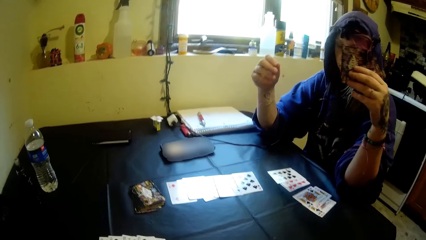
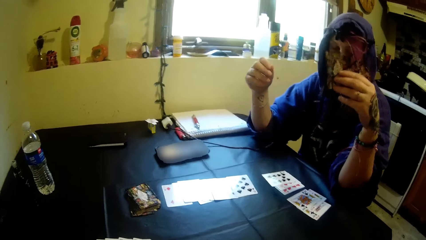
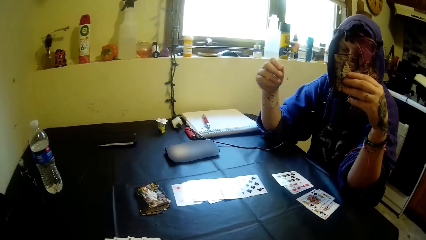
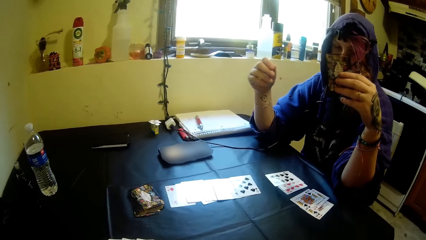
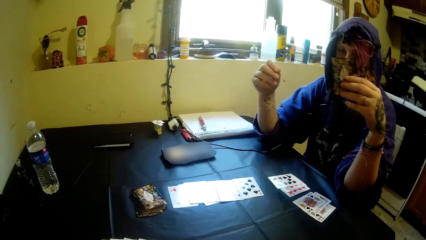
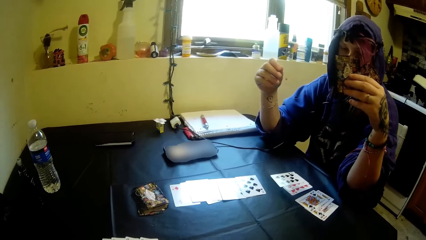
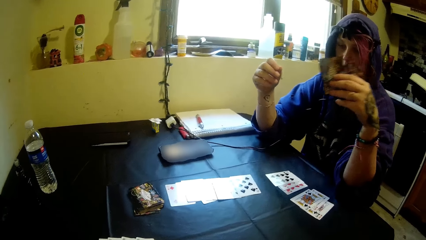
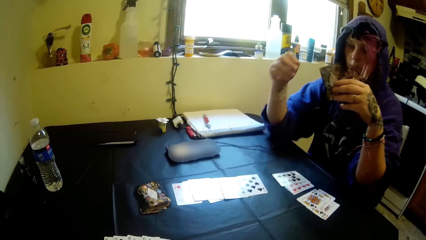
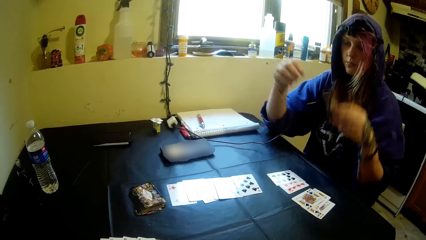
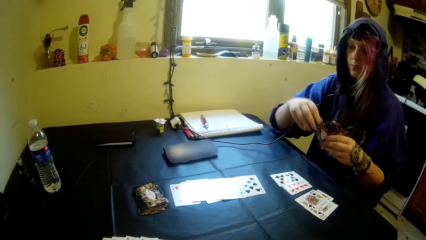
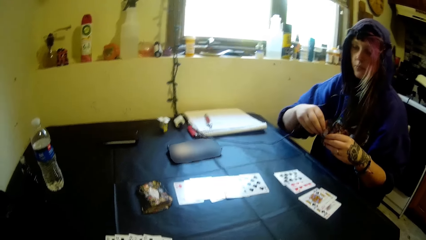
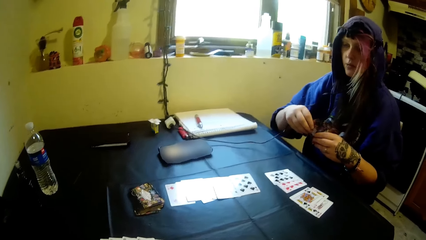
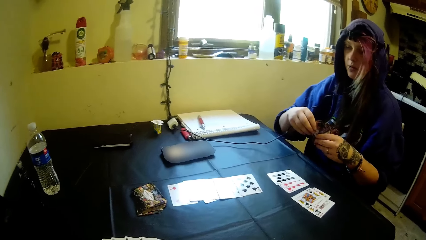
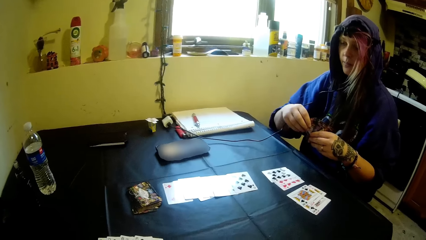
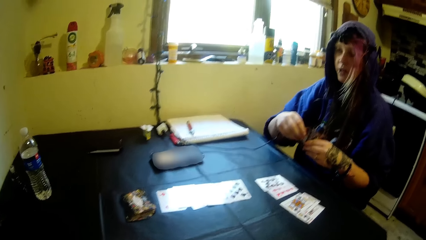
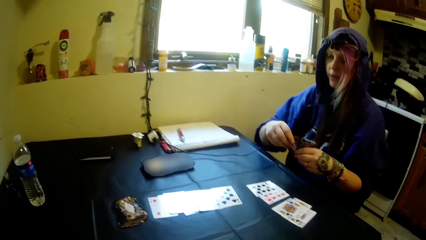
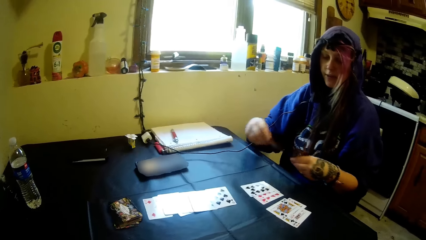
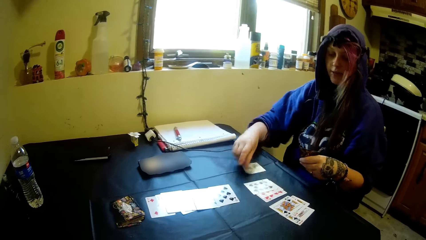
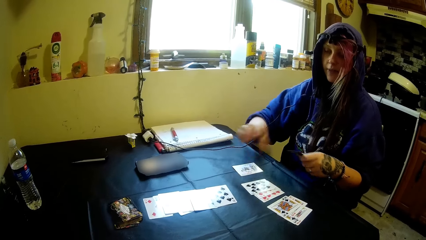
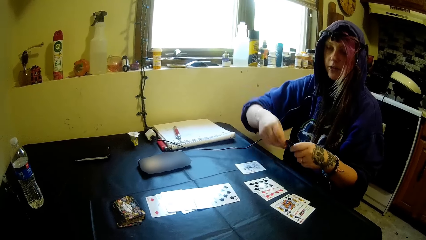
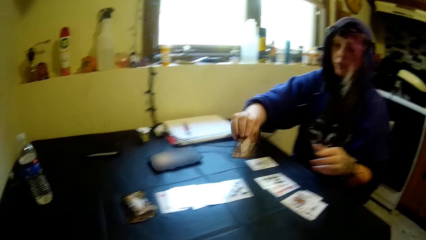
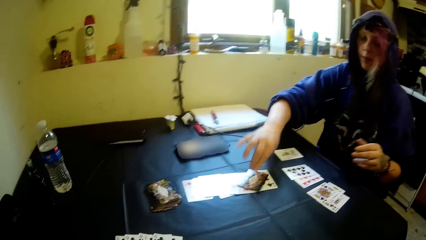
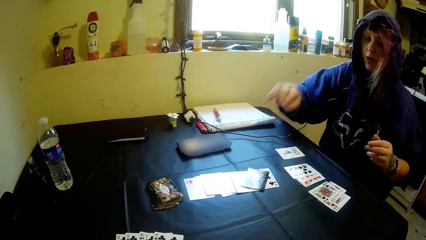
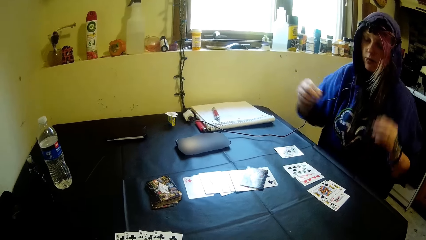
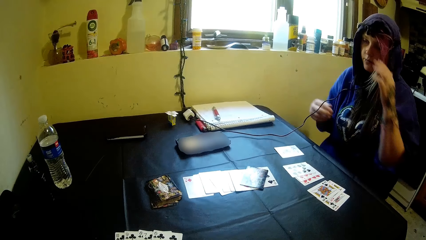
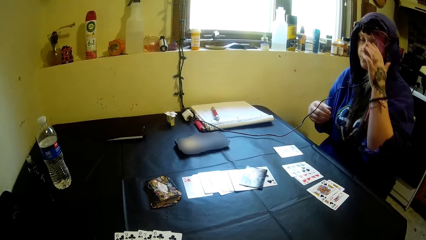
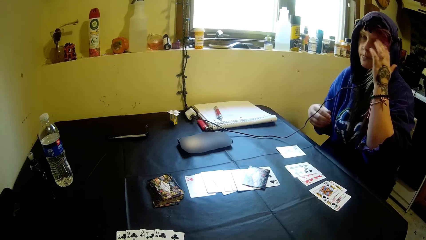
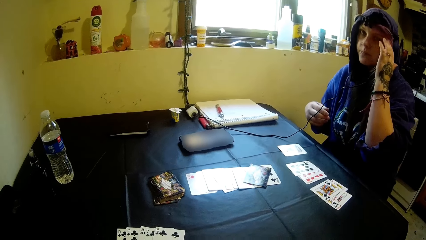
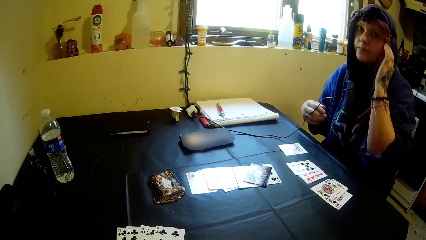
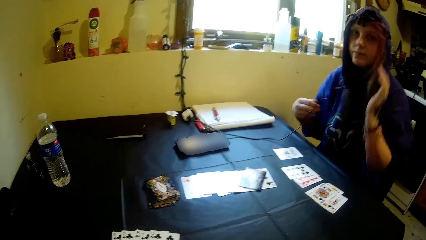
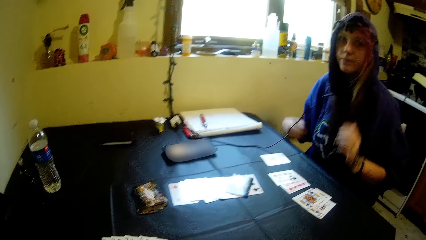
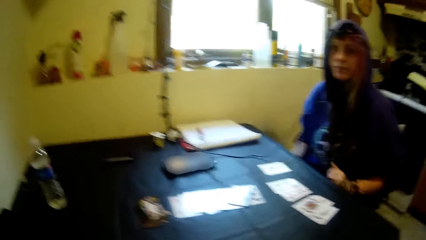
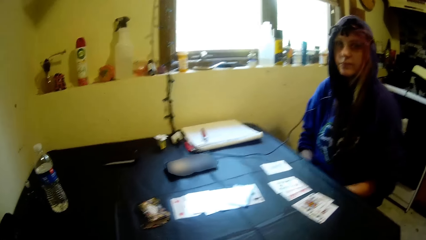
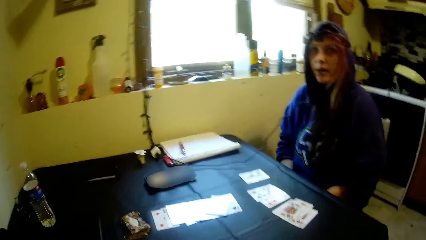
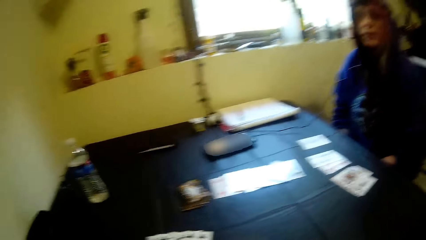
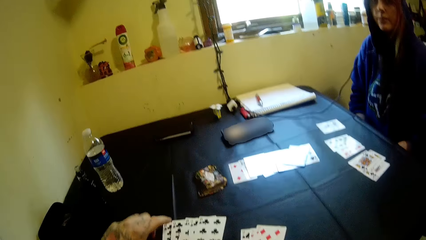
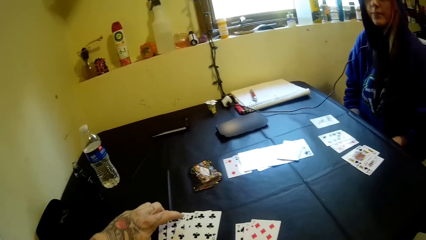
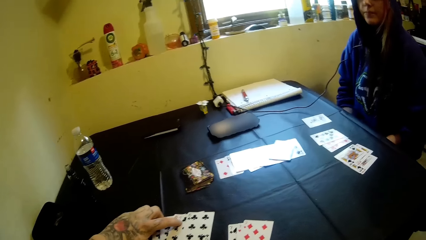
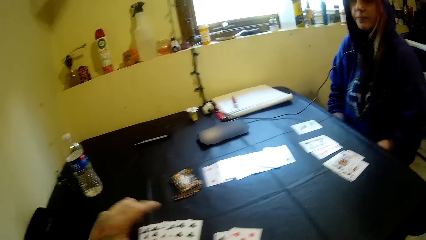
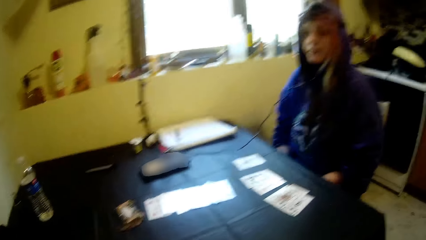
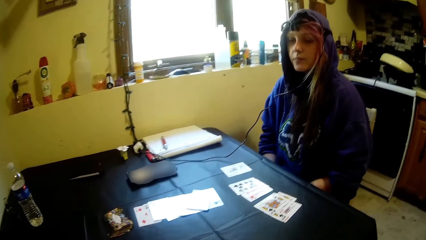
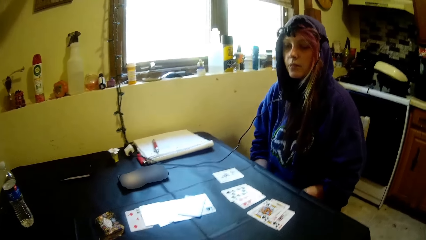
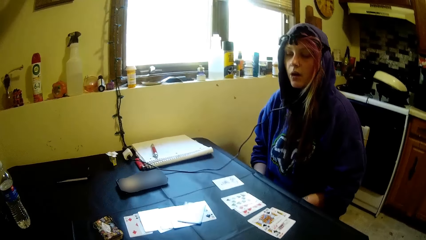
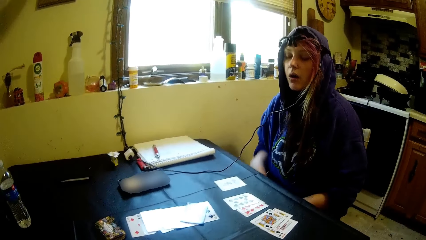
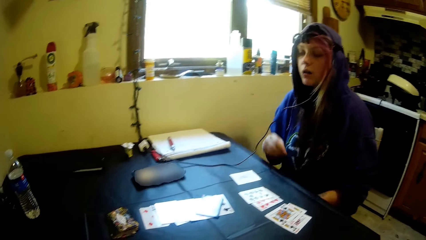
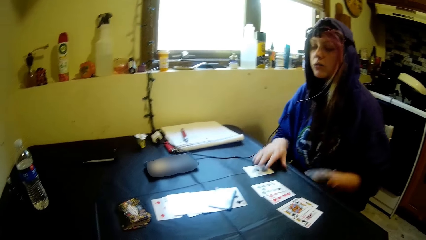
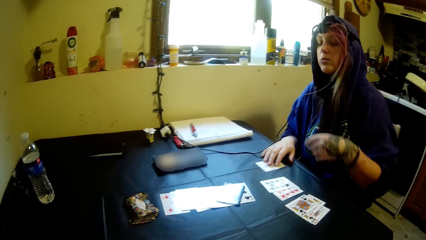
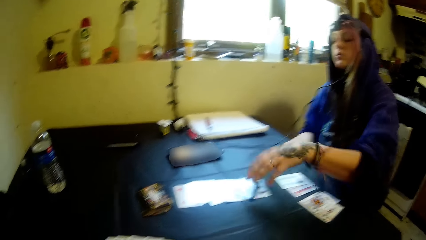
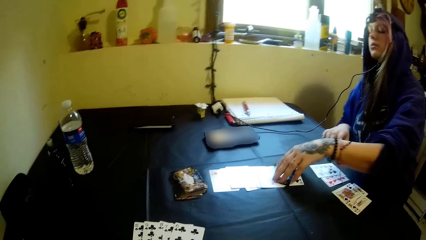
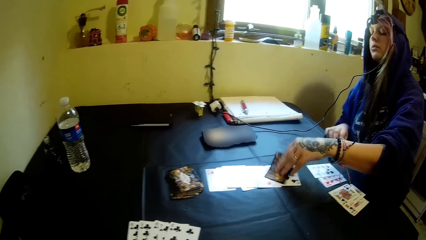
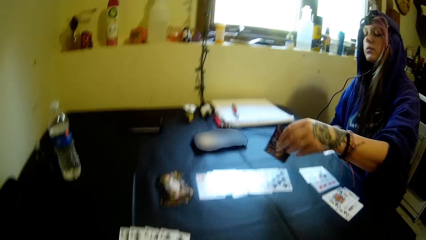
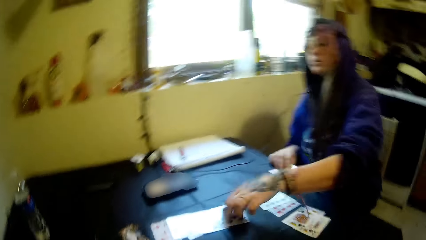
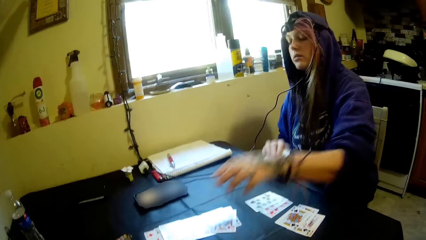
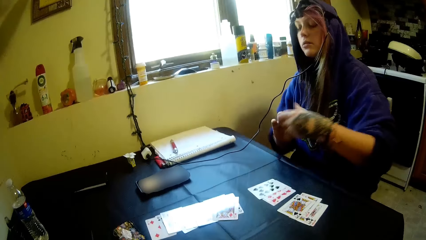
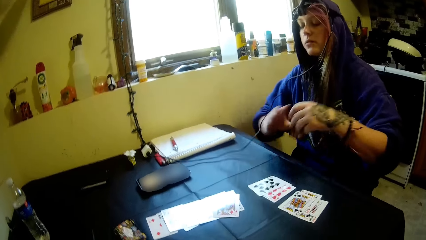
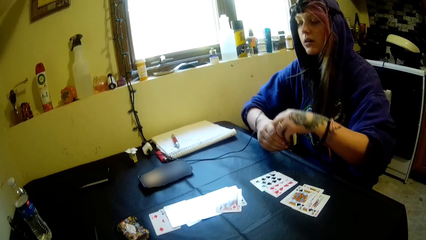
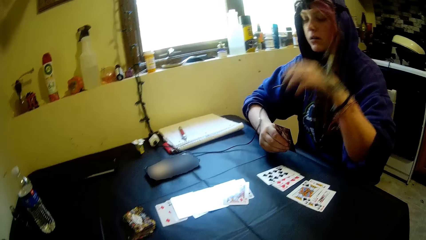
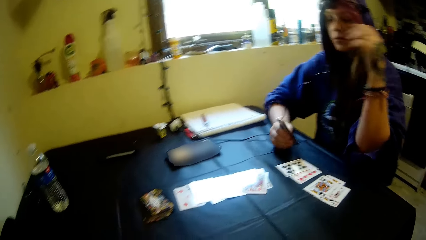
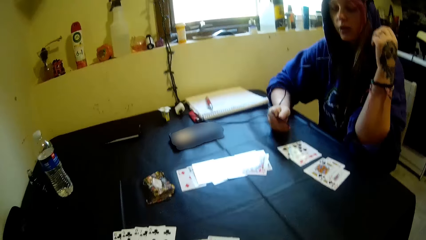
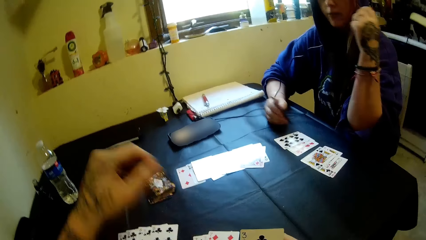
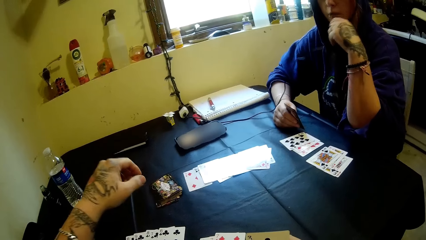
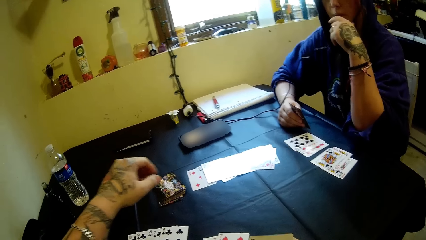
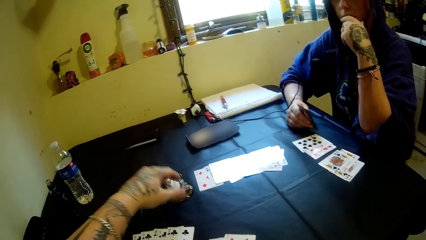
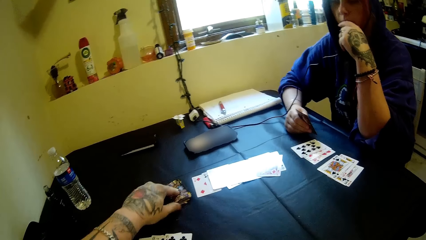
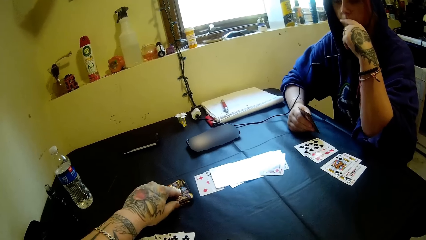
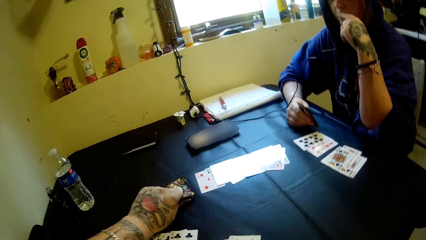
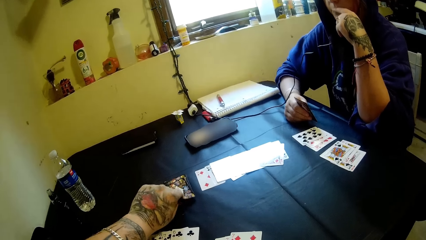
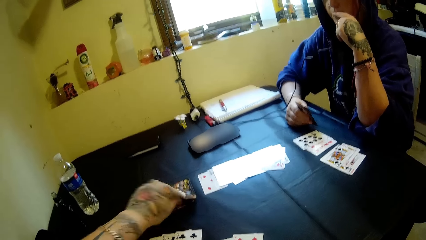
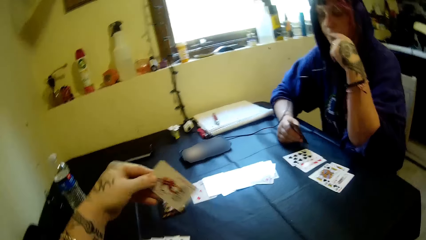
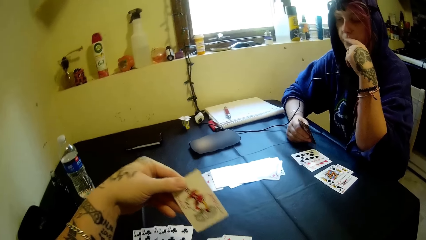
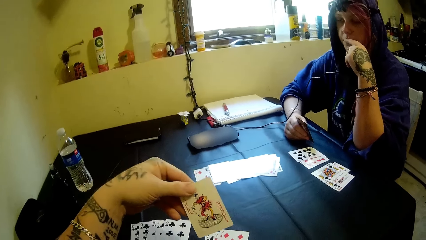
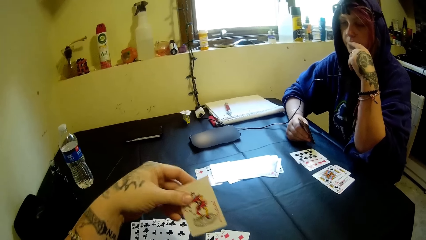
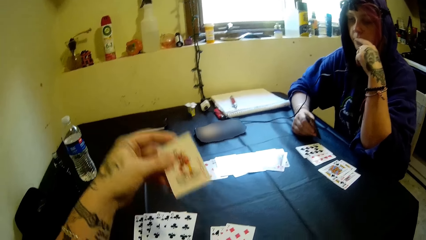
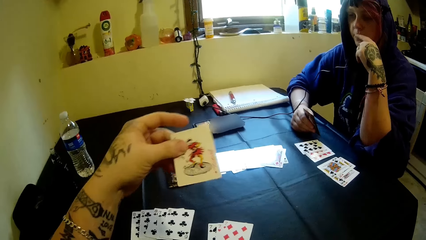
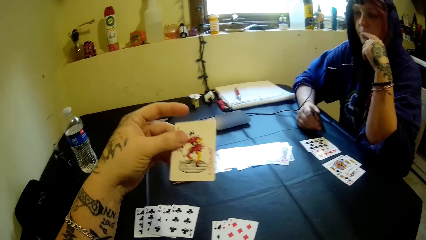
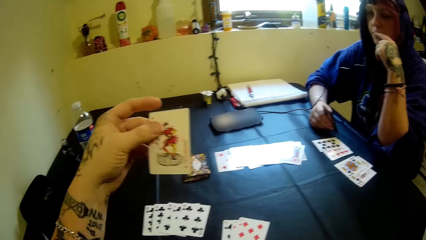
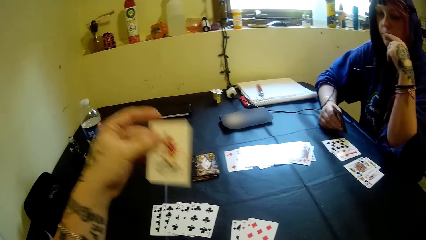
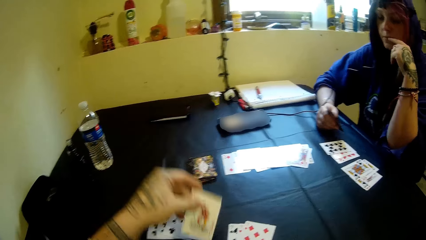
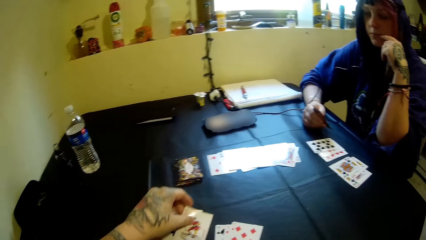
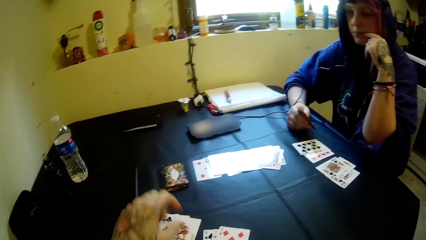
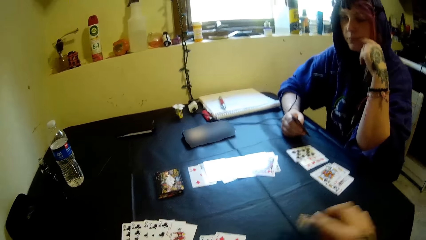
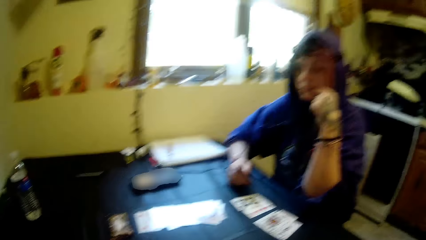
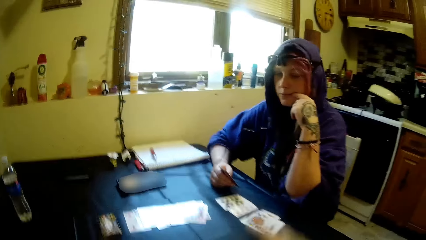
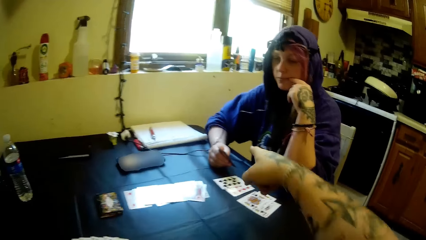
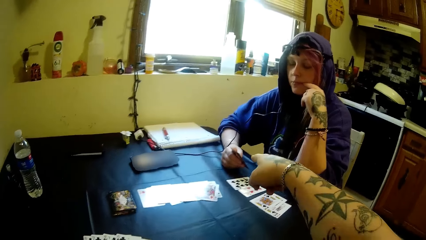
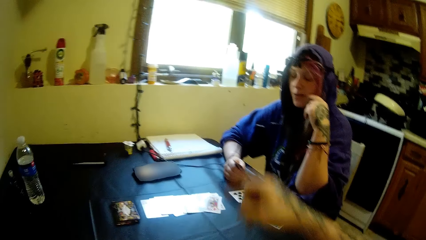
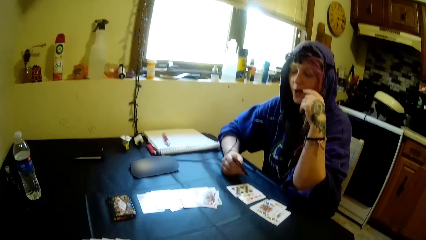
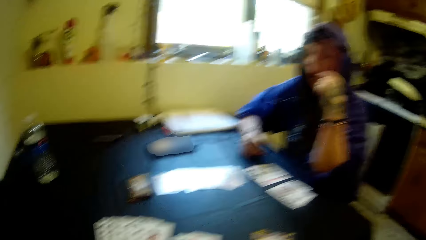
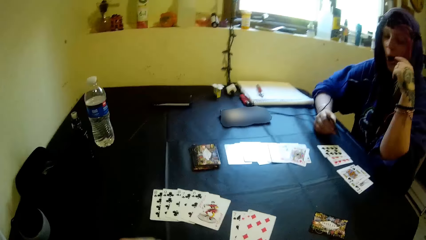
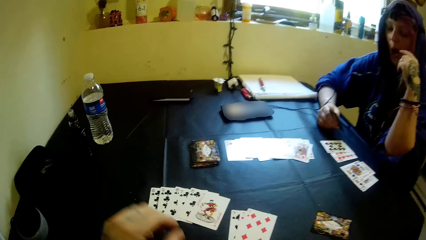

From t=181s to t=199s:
A woman drops some cards on the table. The camera wearer picks a card from the table. The woman picks a card from the table. The camera wearer lifts her hand. She picks a card from the table and drops the card on the table.
